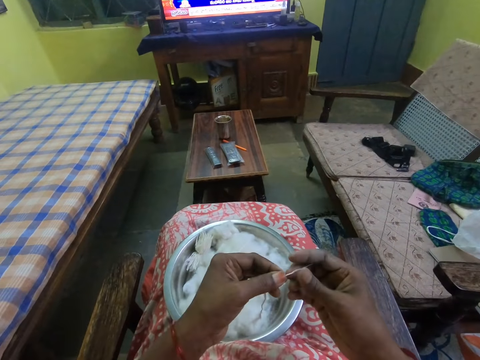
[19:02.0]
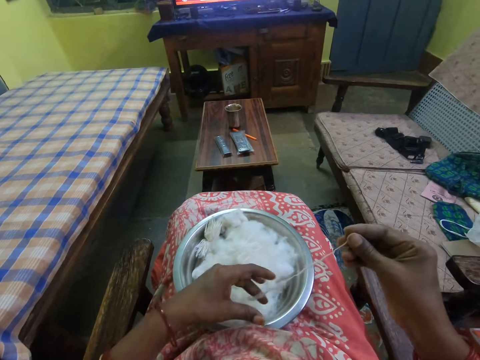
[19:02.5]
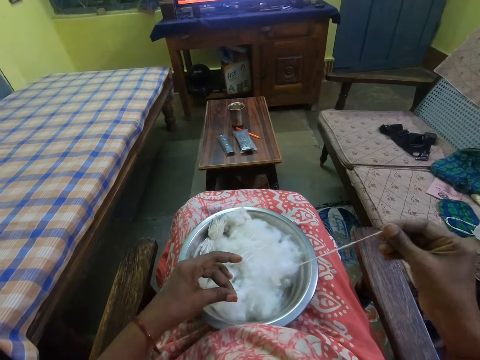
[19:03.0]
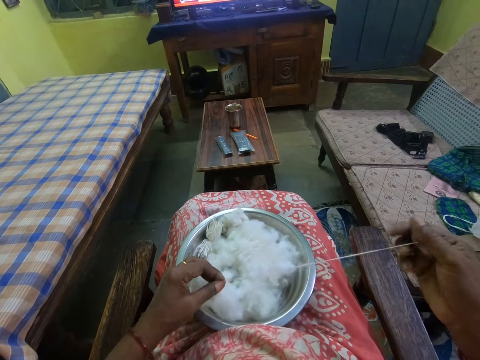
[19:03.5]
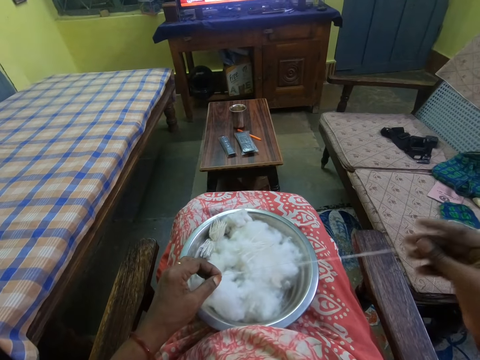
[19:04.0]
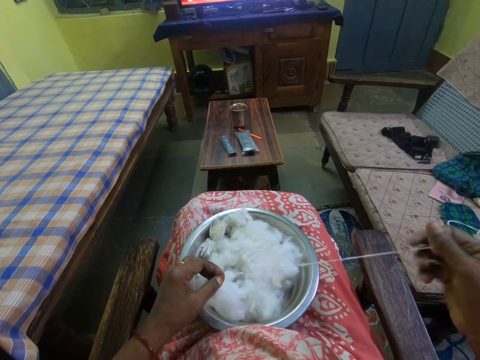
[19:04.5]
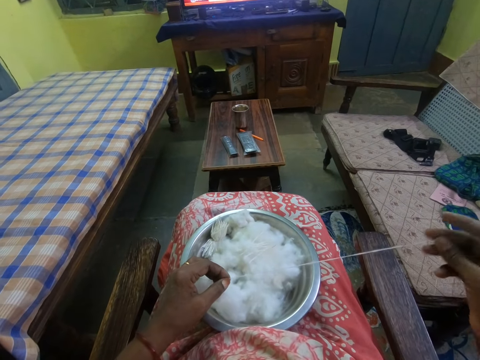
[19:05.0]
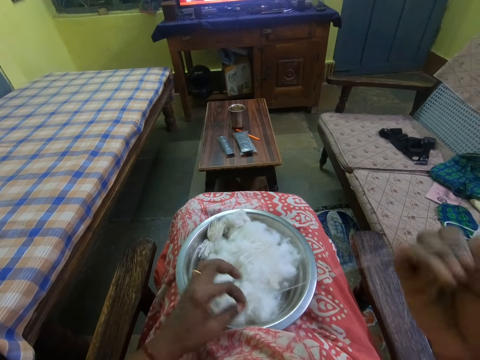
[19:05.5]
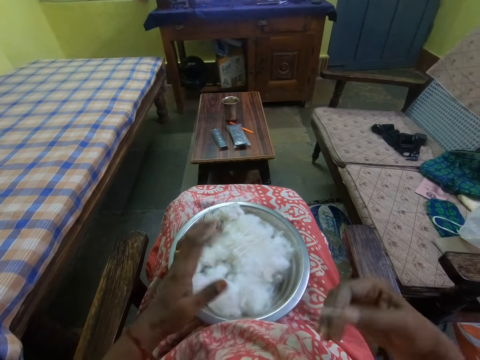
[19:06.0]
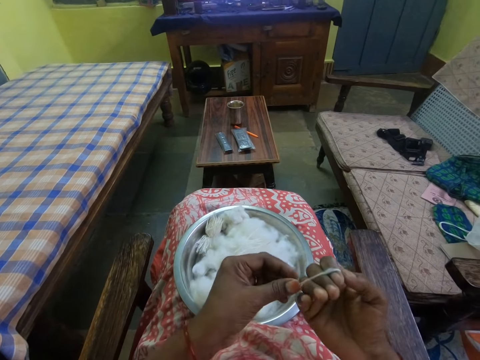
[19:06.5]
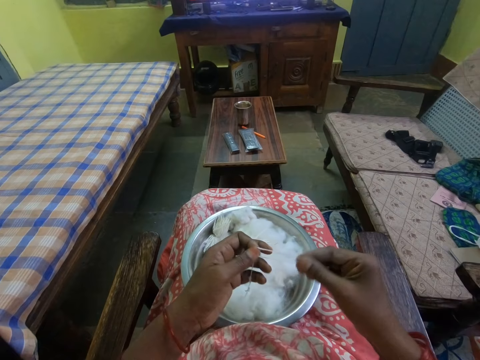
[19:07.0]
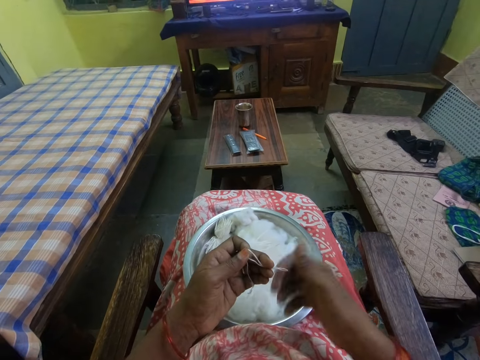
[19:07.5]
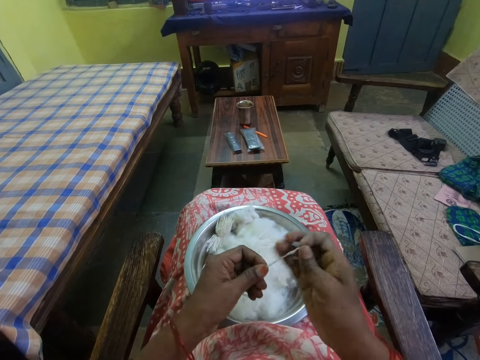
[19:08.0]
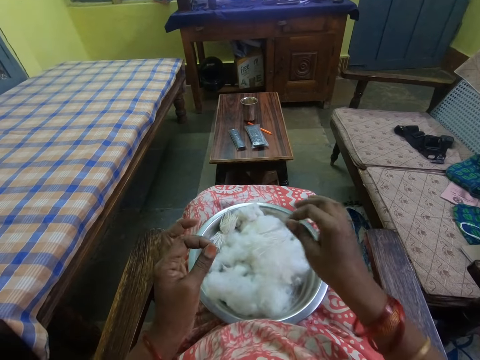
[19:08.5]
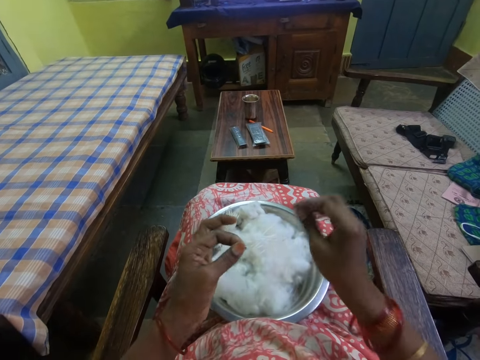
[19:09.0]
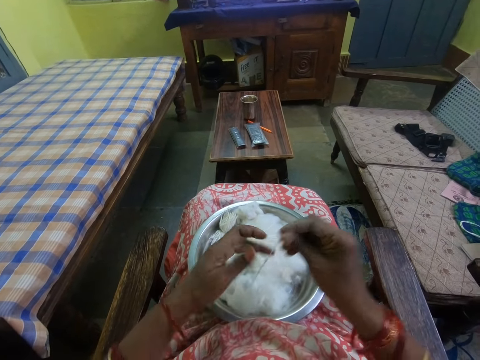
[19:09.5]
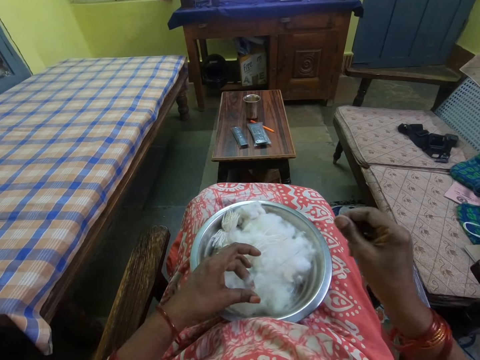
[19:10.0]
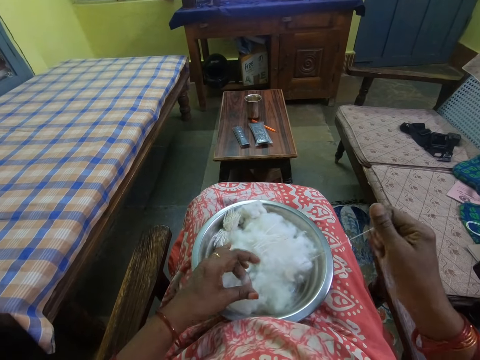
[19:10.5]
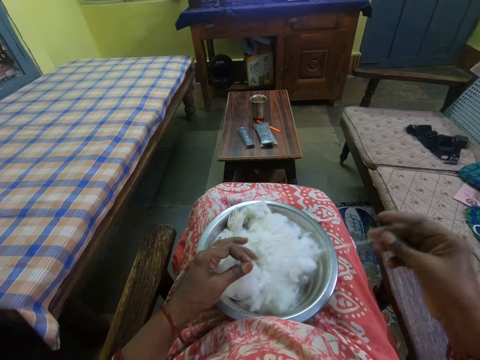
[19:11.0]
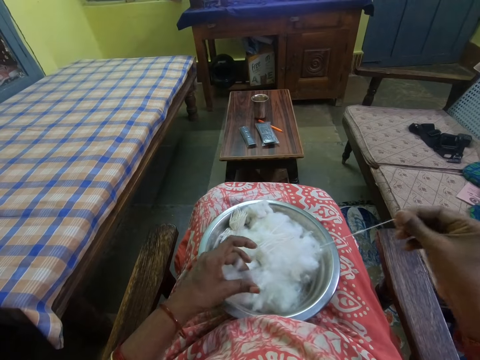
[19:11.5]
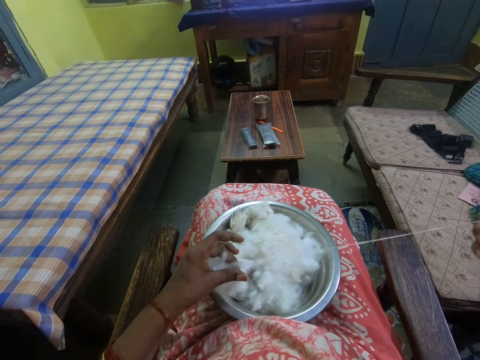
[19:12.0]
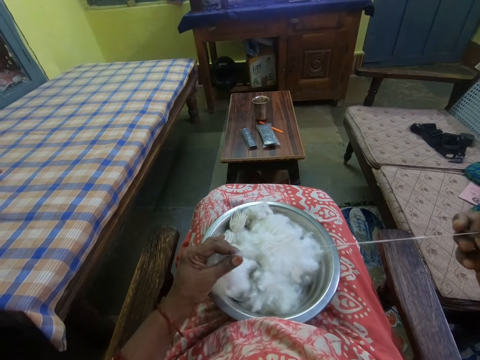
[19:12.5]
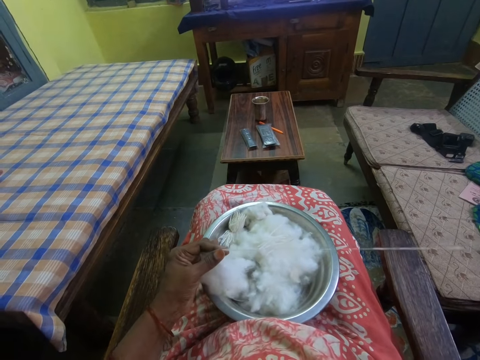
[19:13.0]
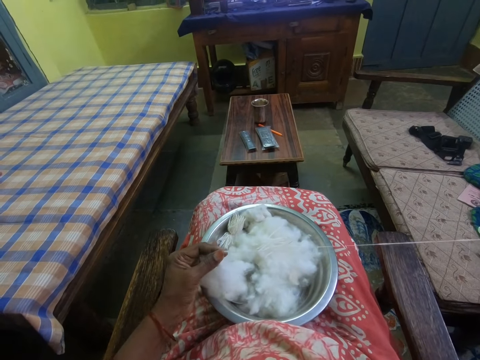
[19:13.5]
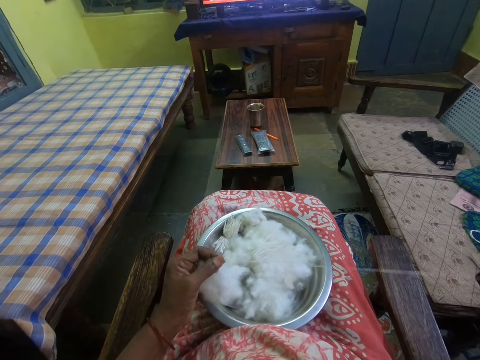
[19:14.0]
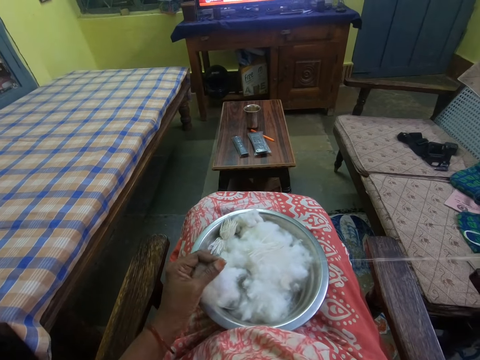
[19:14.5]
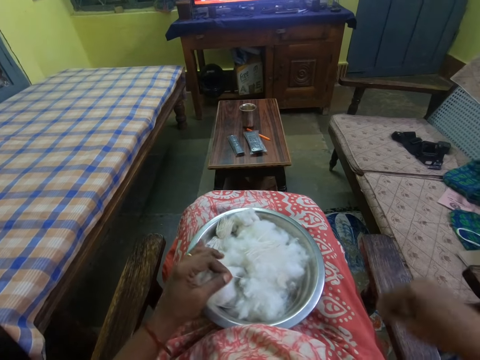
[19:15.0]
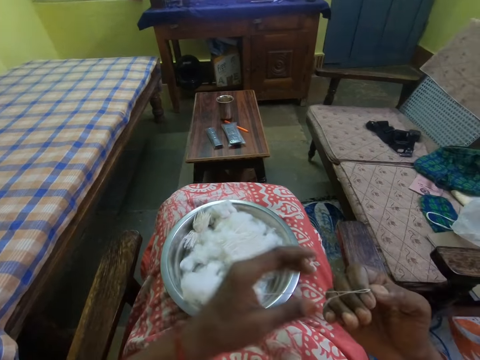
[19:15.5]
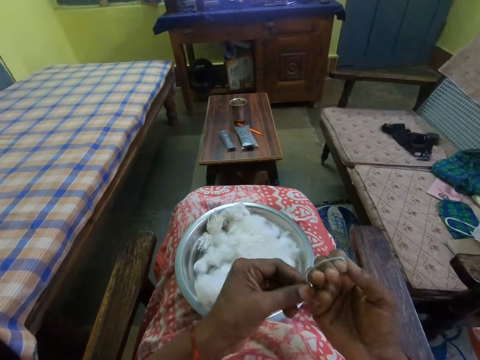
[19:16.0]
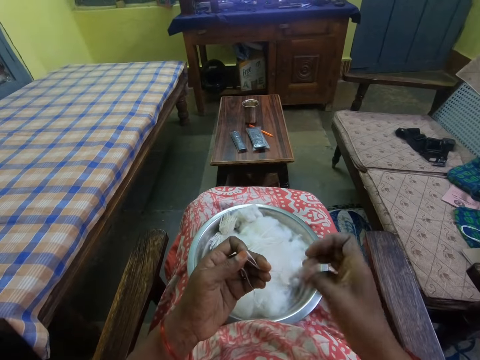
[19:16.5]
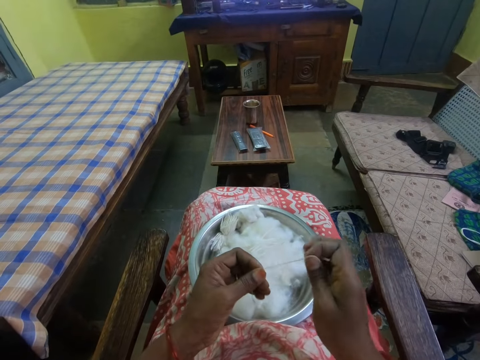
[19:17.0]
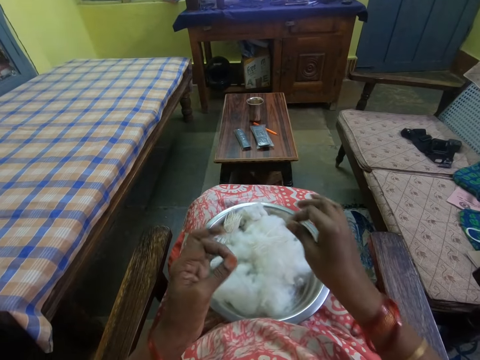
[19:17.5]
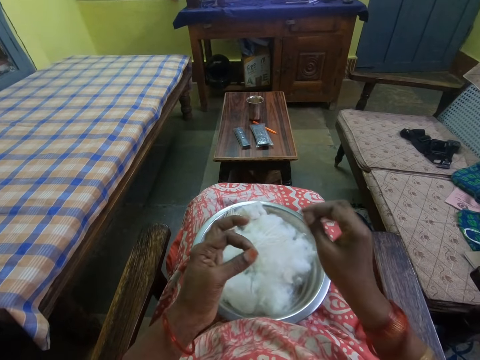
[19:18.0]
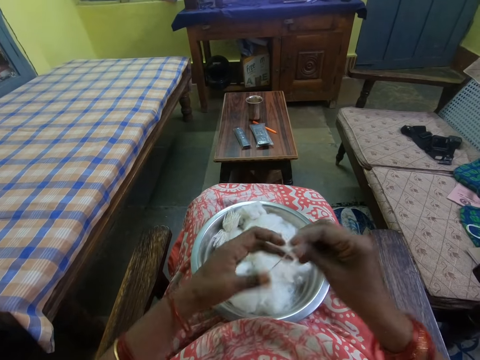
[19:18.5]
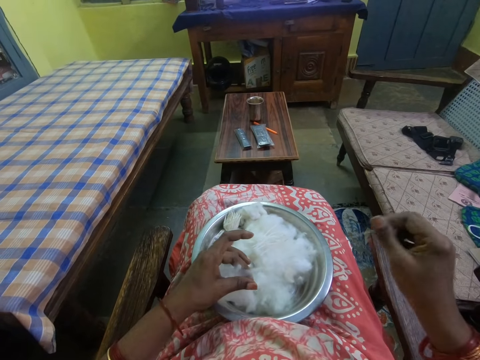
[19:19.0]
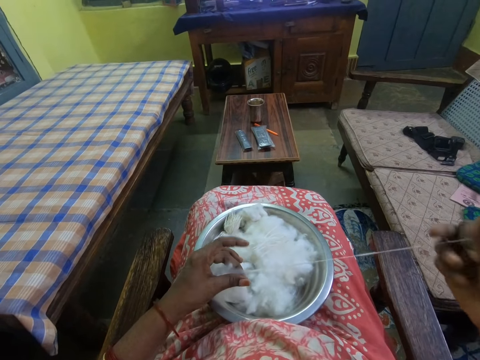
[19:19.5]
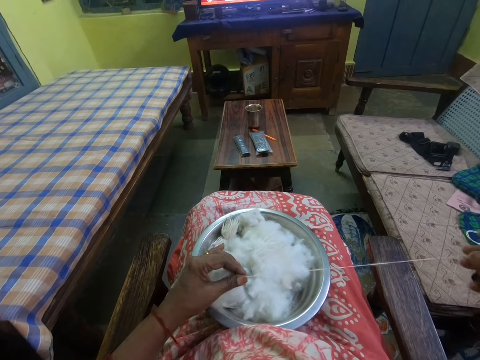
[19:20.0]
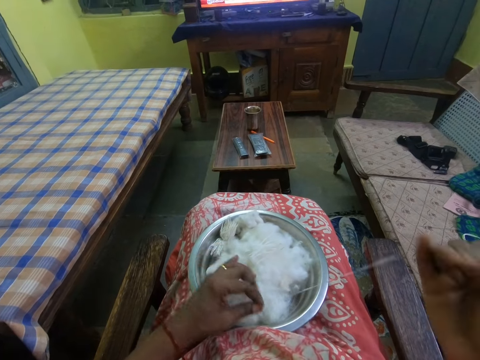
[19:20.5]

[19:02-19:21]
The camera wearer spins cotton in her hands. She cuts the cotton with the hand. She places the cotton in the bowl. She picks up the cotton. She spins the cotton in her hands. She cuts the cotton with the hand. She places the cotton in the bowl. She picks up the cotton. She spins the cotton in her hands.

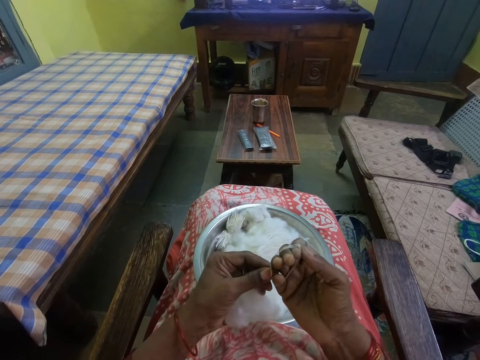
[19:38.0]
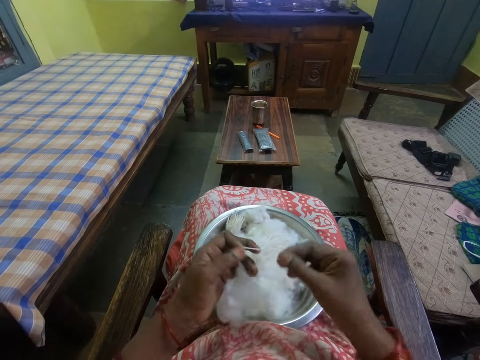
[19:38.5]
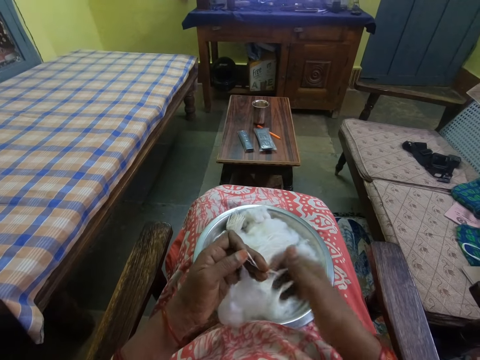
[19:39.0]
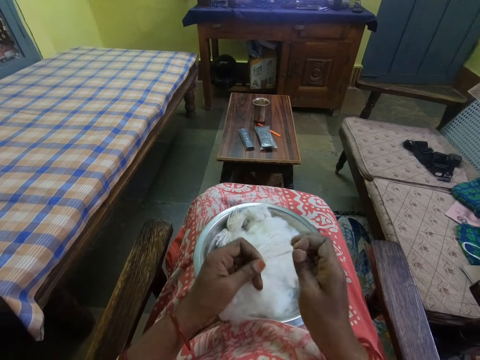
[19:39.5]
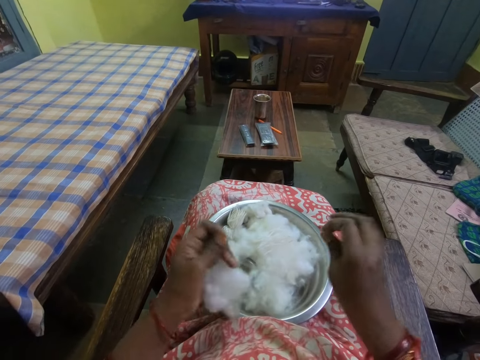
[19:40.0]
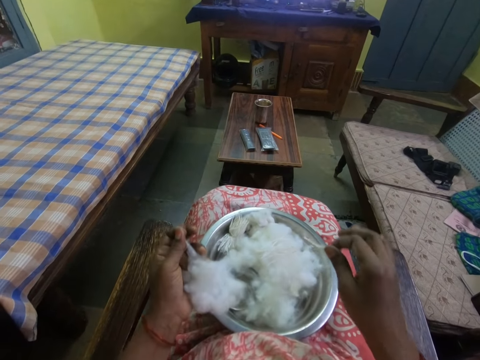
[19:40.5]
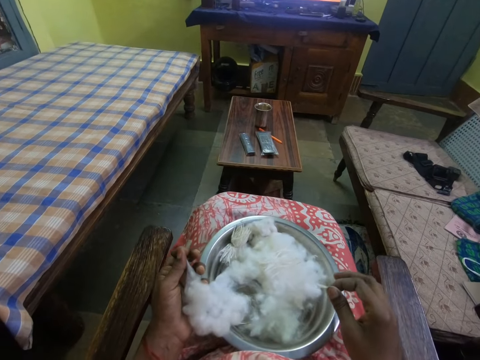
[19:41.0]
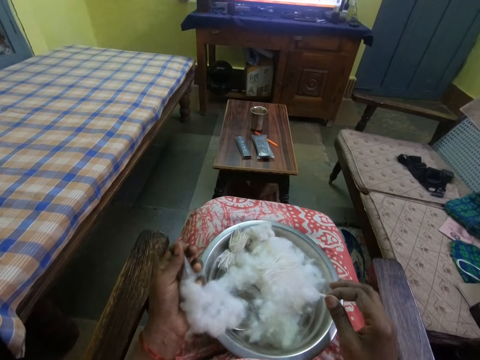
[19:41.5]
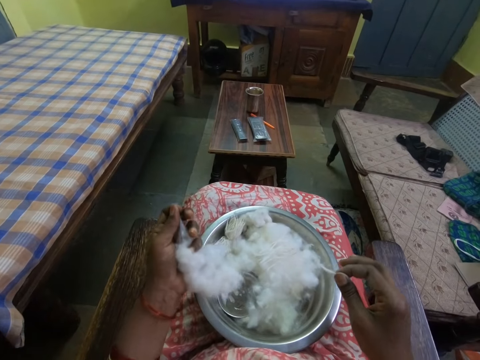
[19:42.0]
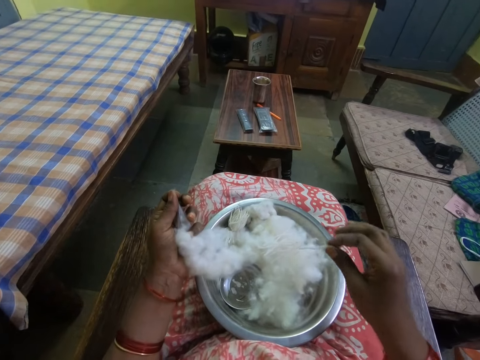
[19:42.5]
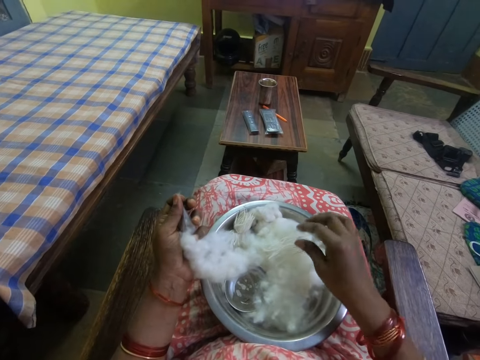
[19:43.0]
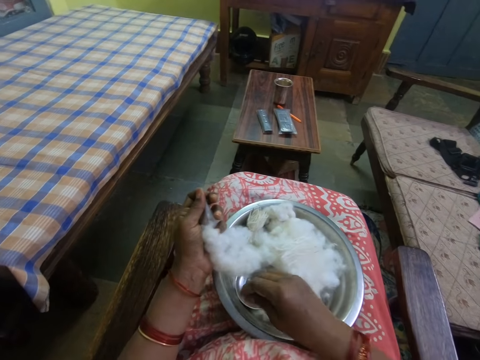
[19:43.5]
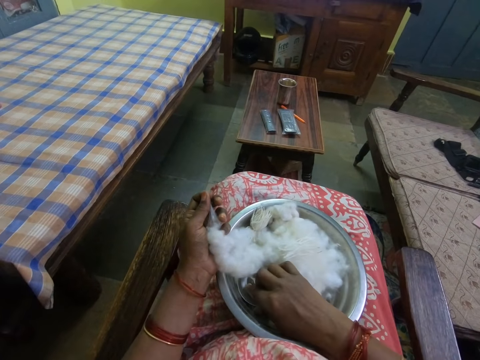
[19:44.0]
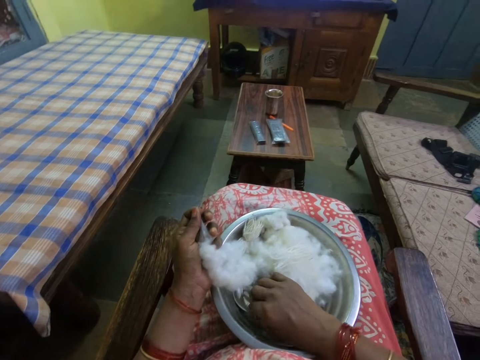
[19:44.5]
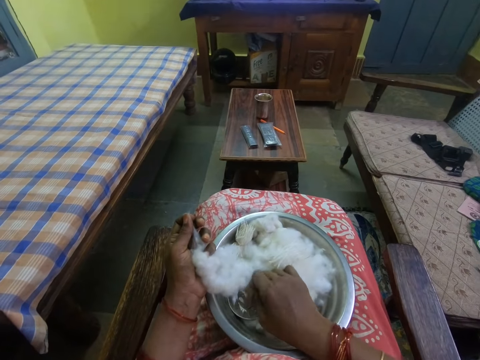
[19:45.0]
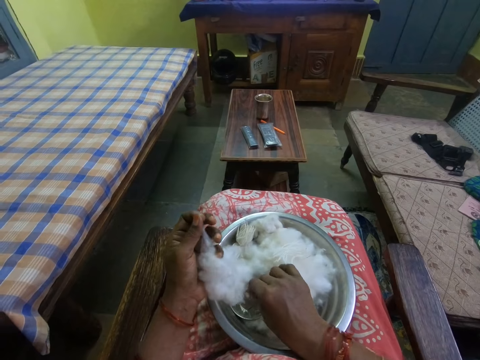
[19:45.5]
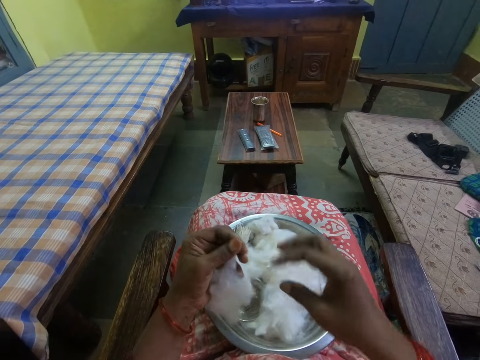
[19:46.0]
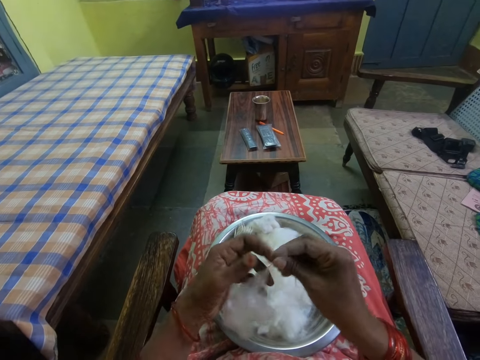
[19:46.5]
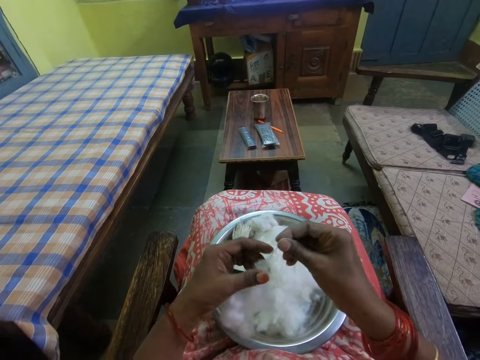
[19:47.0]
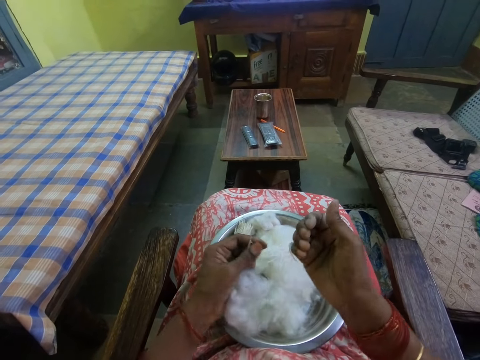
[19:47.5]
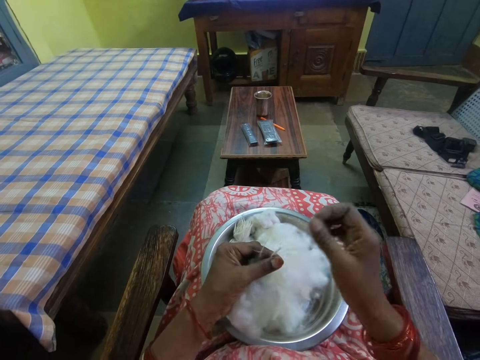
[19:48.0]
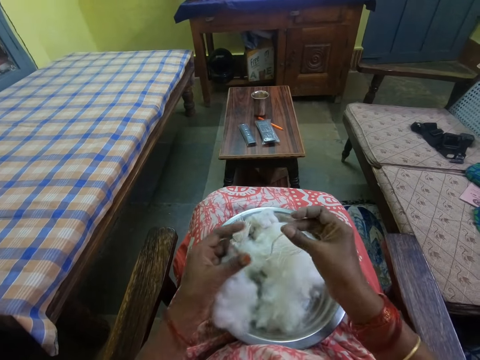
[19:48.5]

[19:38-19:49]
The camera wearer cuts the cotton with the hand. They place the cotton in the bowl. They touch ash in the bowl. They pick up the cotton.
